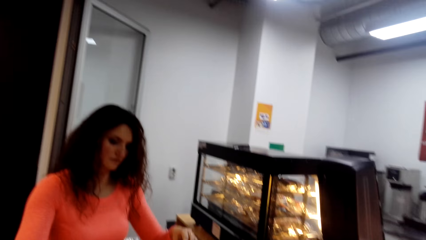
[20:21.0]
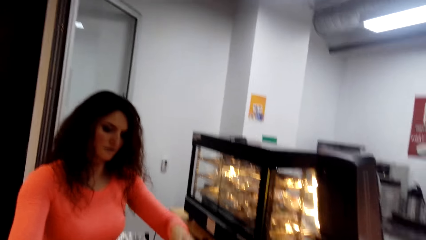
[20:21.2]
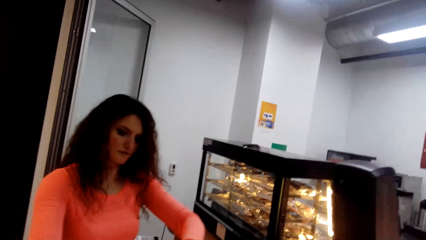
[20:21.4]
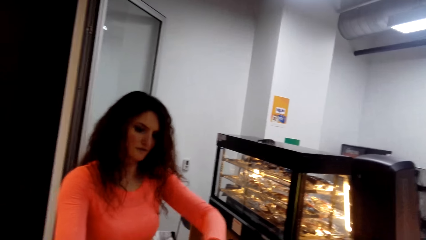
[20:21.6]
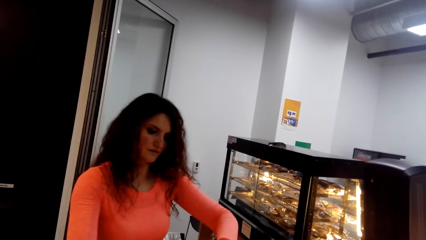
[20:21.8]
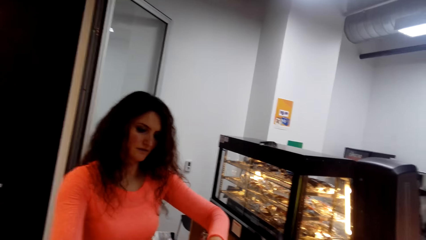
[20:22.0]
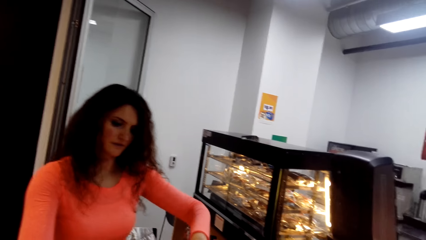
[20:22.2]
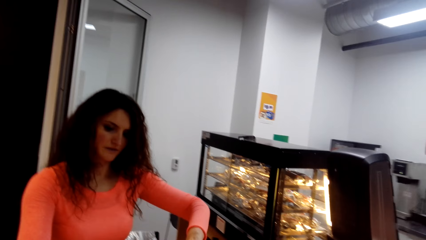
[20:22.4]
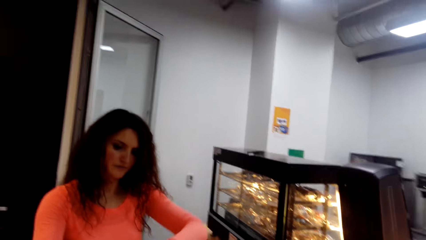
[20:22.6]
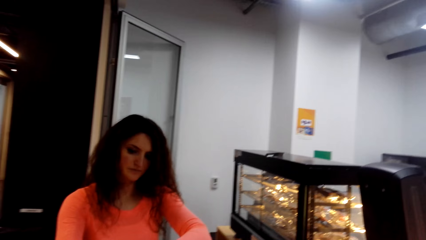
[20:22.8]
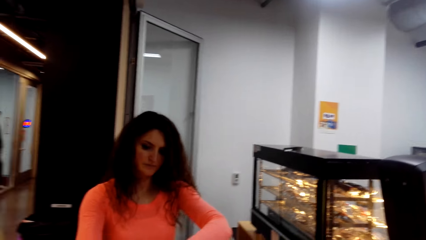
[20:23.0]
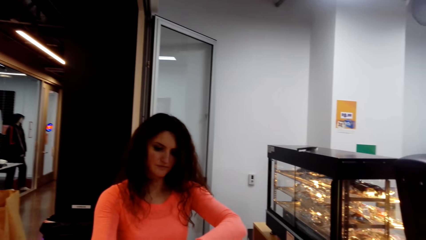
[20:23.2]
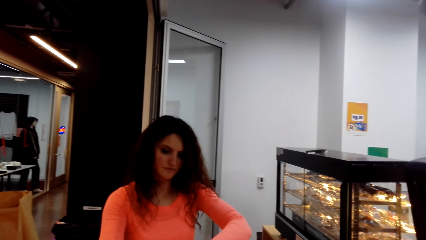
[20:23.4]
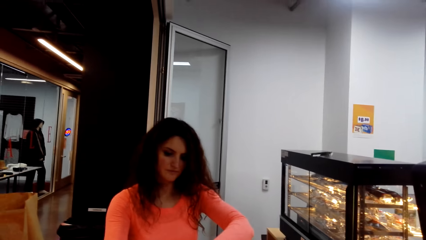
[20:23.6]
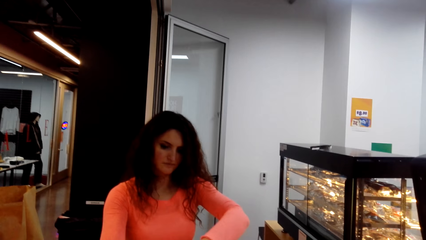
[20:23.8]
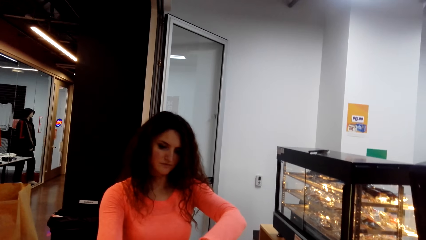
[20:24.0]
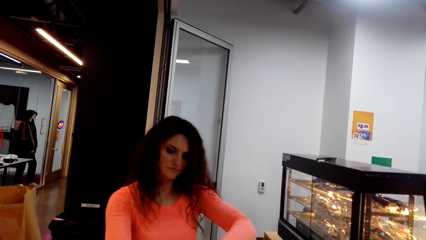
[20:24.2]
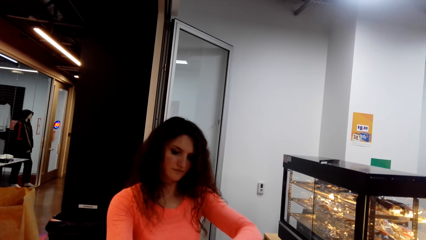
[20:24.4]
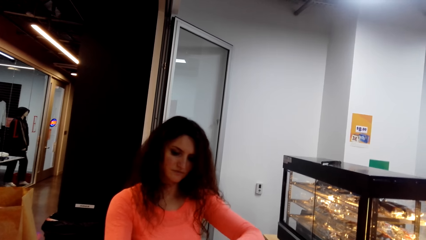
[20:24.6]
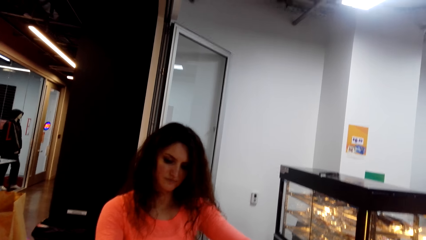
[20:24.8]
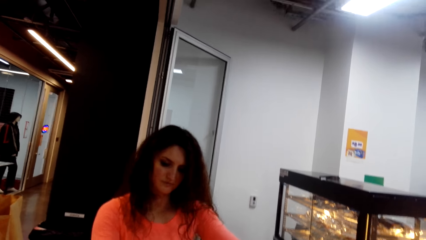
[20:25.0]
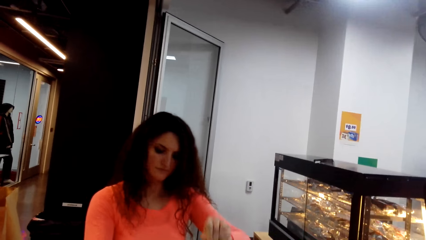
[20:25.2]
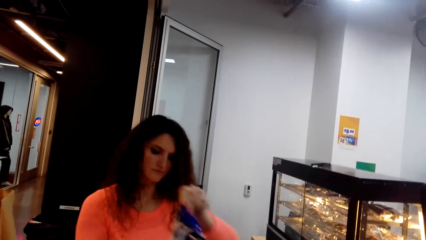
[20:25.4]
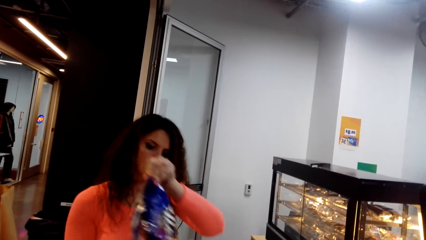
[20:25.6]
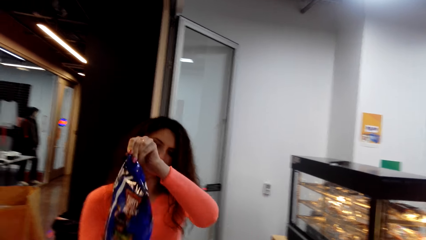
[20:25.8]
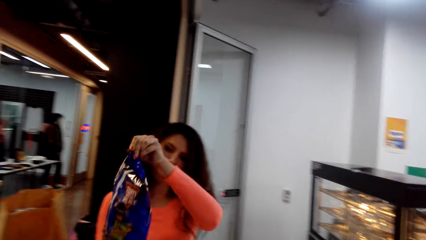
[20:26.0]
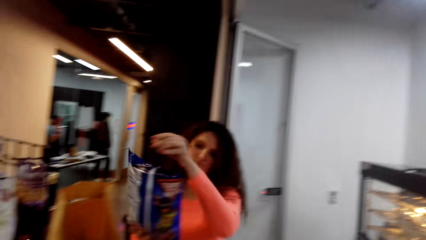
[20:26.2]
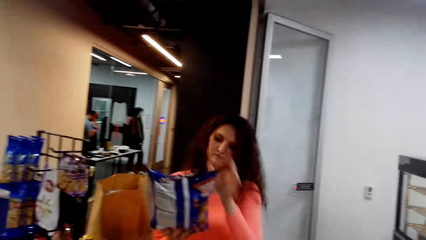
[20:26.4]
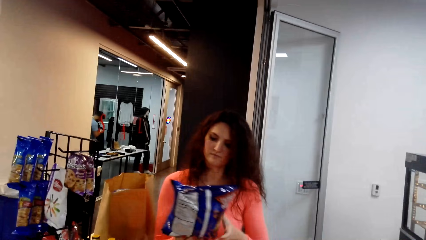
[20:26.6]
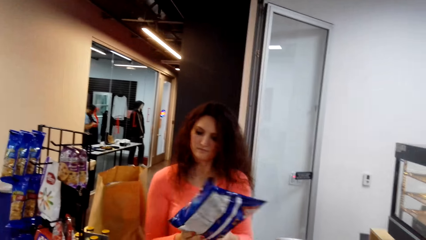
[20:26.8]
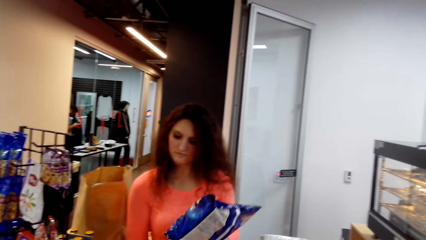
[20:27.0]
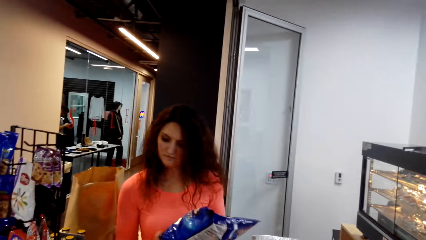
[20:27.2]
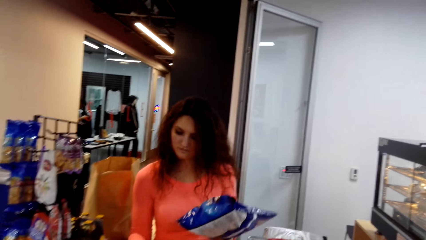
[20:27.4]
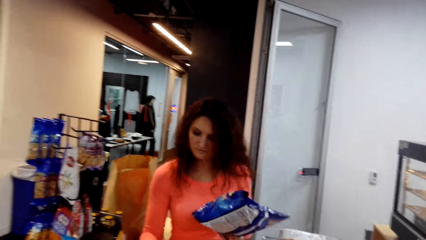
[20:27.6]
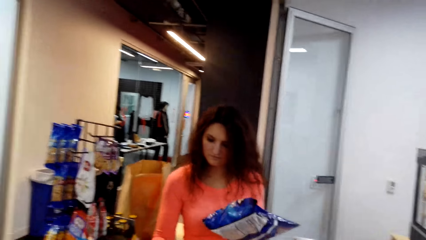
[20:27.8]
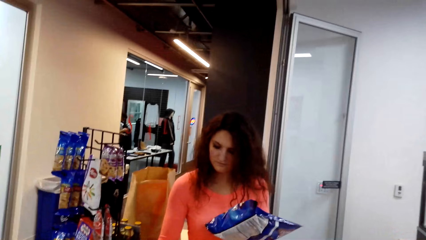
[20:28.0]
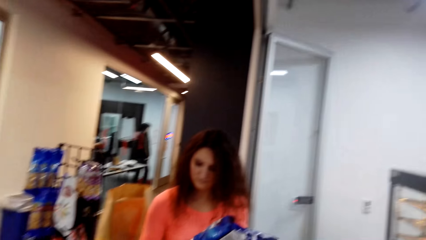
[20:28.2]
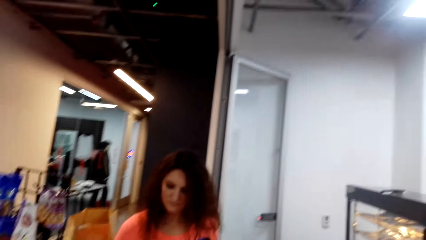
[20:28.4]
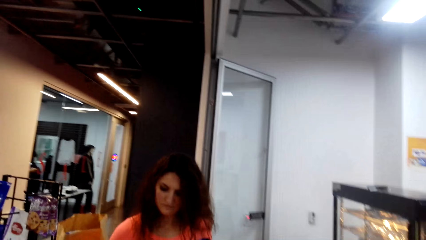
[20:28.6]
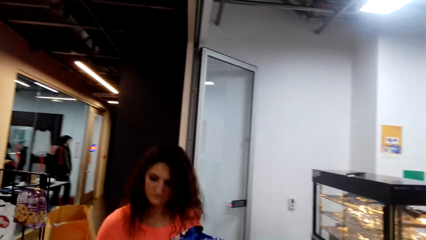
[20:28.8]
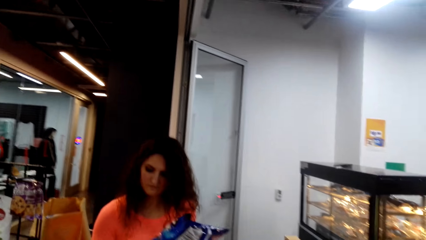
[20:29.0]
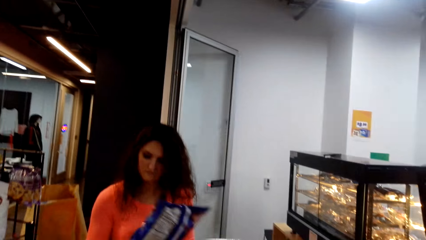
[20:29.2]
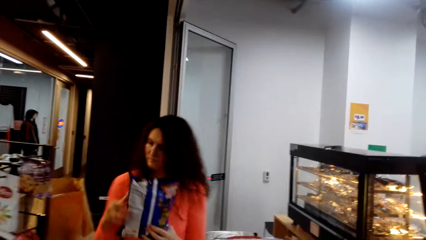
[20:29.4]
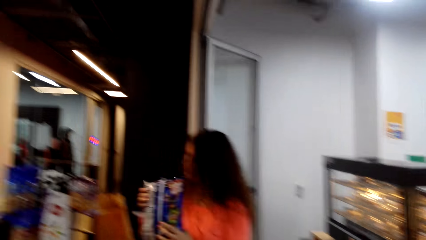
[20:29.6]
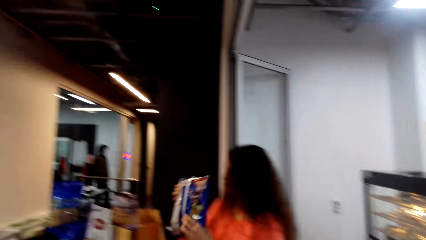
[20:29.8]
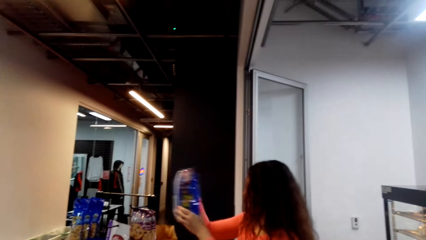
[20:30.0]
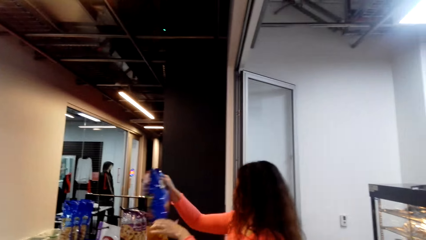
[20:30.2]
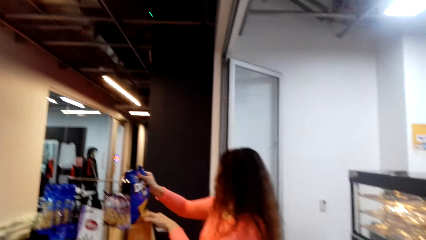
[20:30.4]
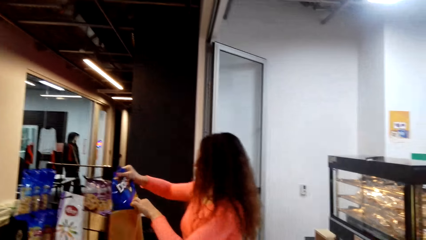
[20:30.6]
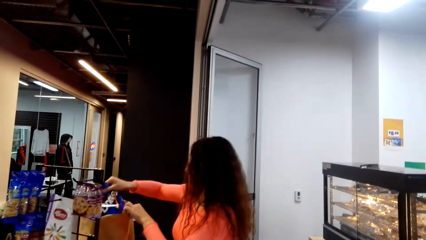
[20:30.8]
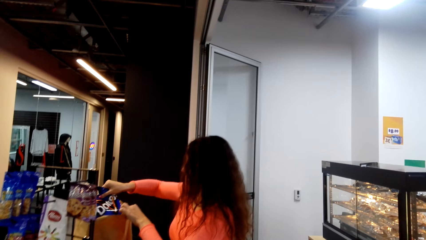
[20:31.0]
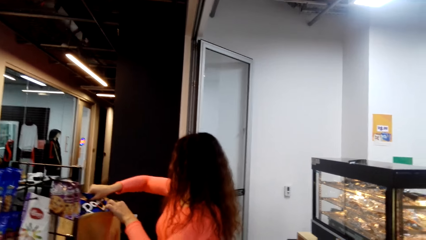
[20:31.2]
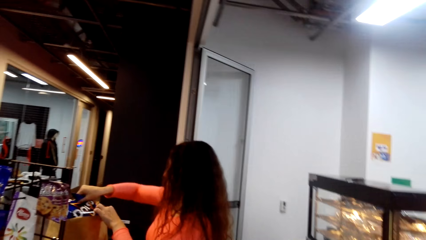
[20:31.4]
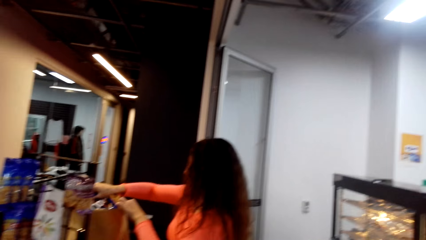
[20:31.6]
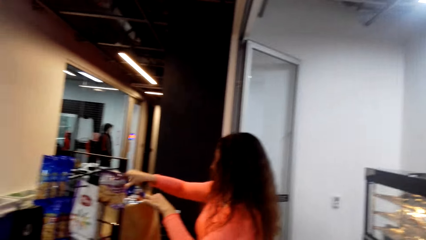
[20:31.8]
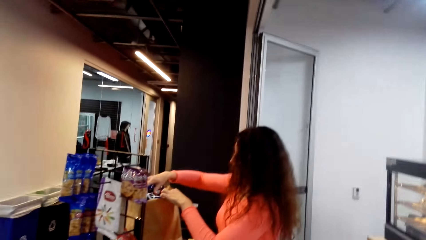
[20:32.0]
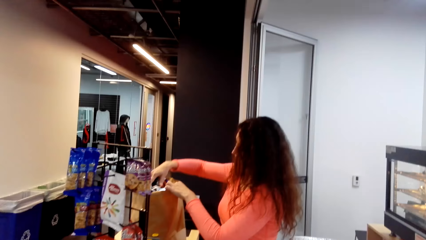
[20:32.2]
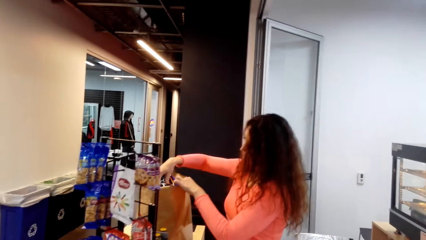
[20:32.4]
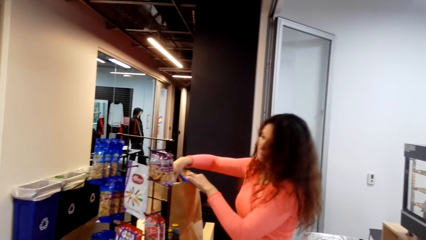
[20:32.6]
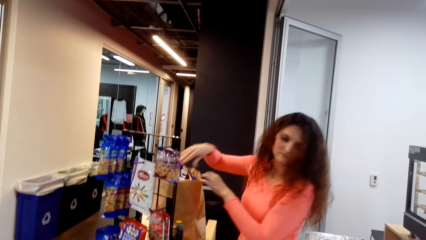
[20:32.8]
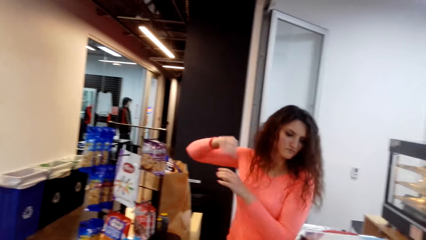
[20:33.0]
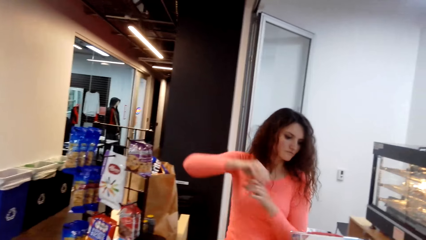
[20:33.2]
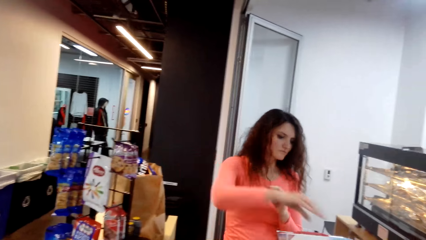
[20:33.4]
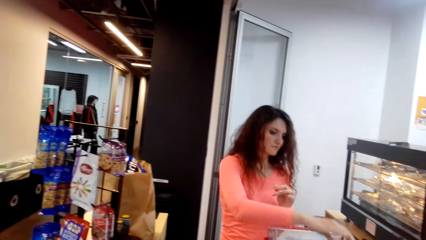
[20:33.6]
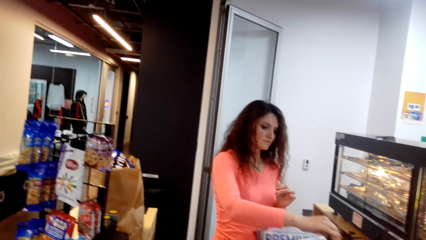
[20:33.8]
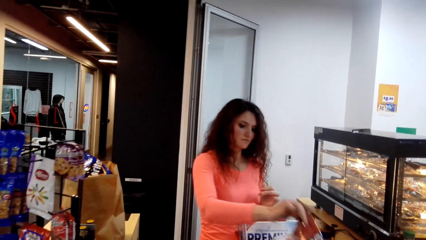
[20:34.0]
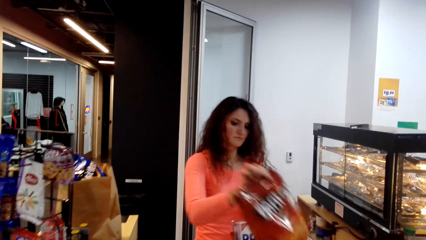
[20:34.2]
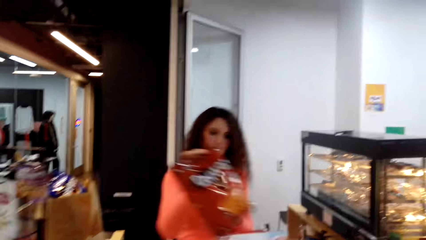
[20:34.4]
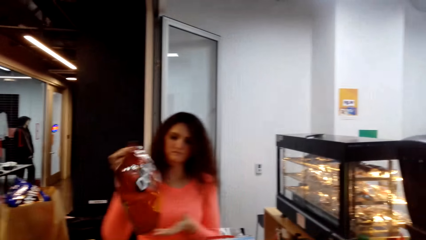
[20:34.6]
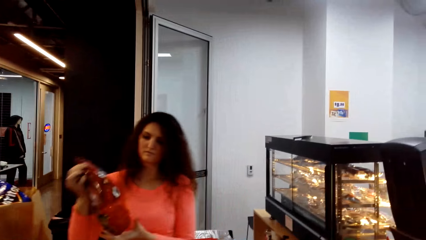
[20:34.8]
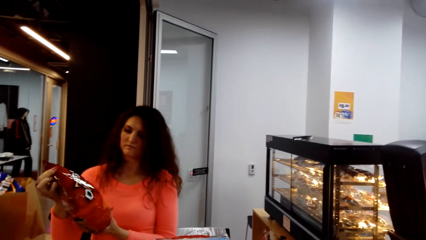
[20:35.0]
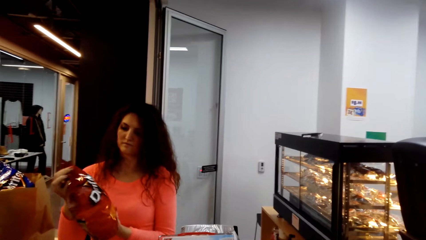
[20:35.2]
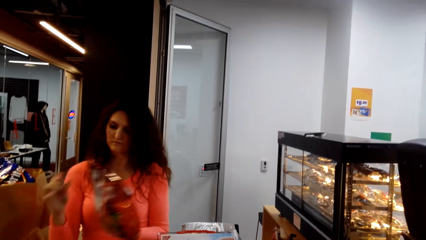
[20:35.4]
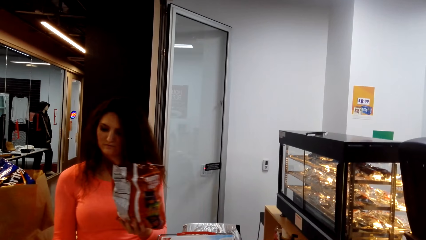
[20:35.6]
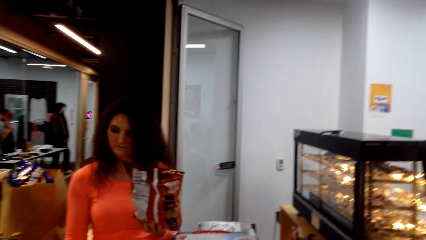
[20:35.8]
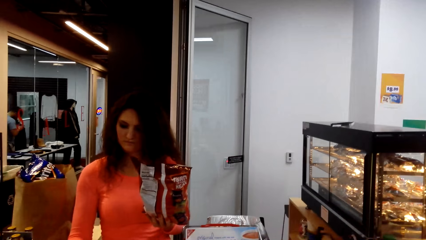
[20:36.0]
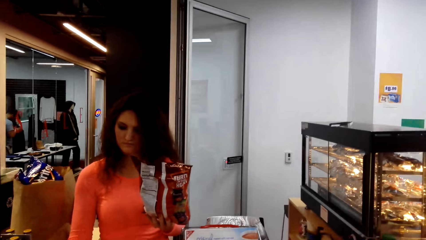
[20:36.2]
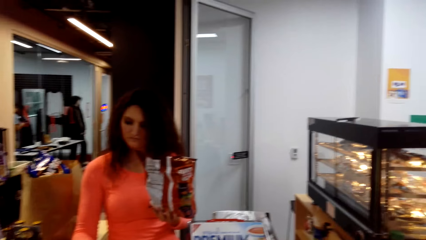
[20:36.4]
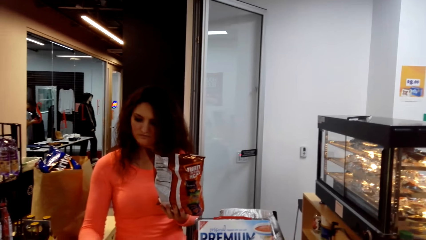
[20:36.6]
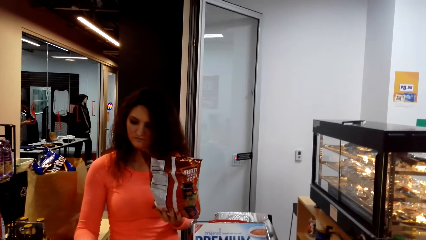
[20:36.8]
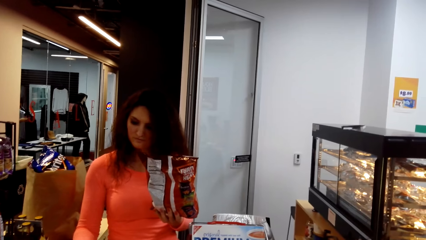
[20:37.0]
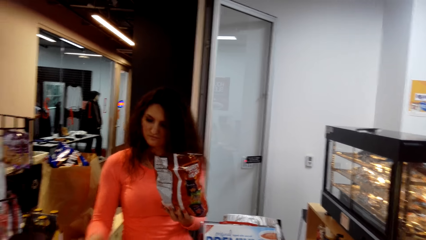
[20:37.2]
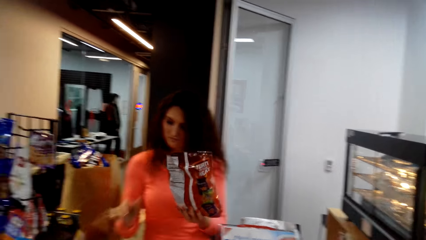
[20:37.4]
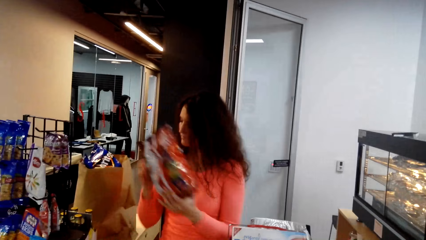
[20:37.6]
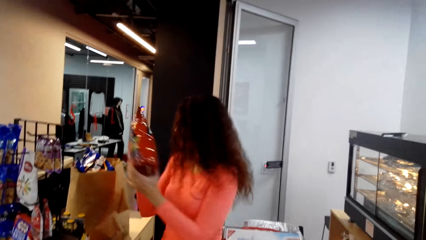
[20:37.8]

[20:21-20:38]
A man holds a packet. The camera wearer turns around. The man turns to the side and puts the packet. The camera wearer turns around. The man turns to the side, holds the packet, and presses the button on the countertop.
